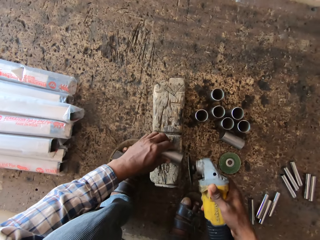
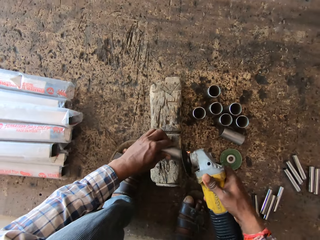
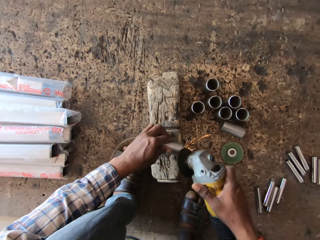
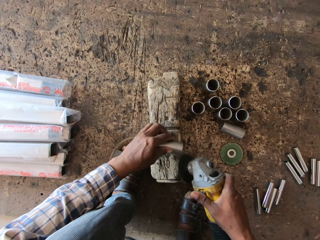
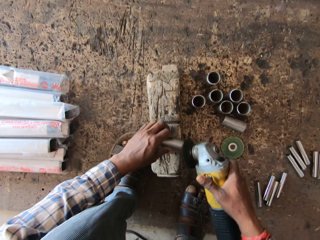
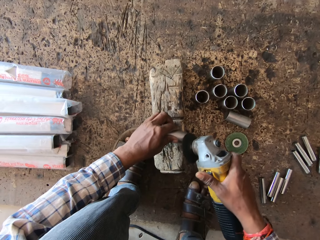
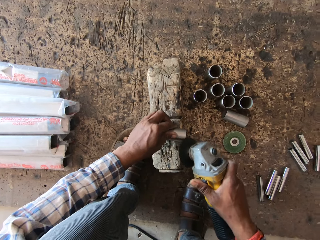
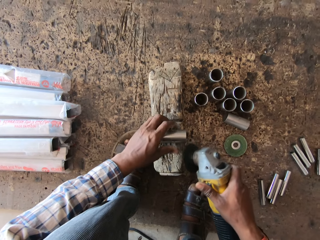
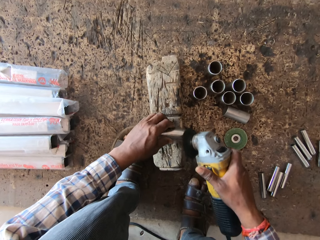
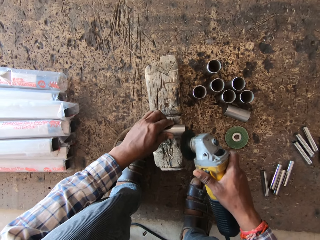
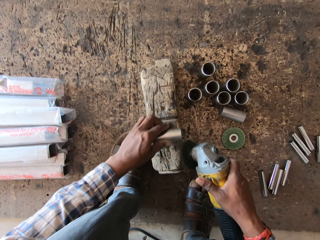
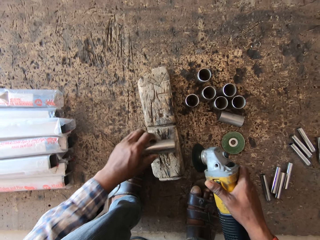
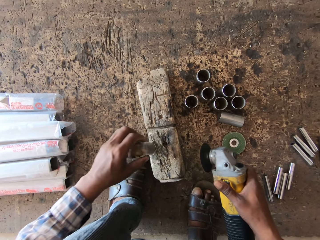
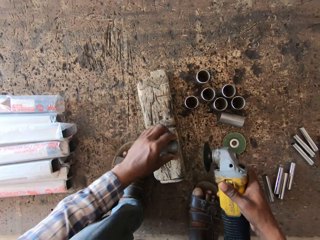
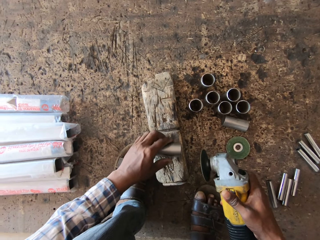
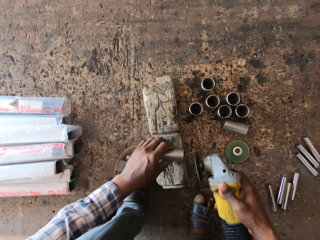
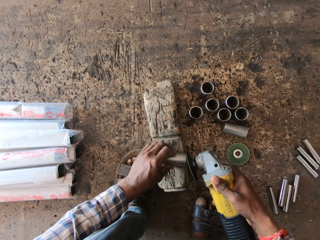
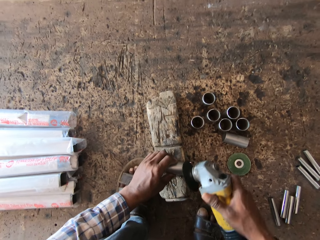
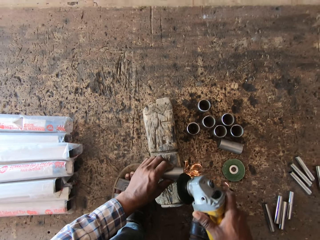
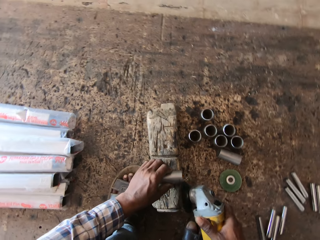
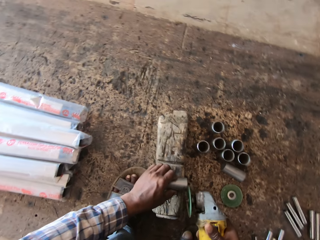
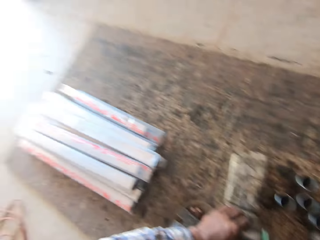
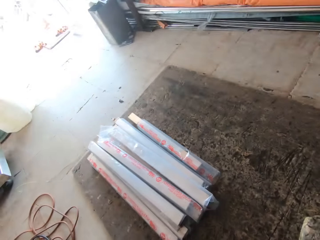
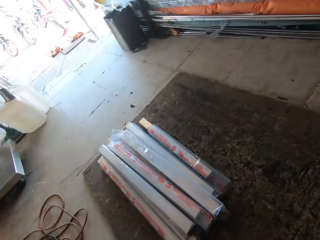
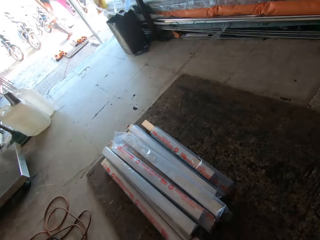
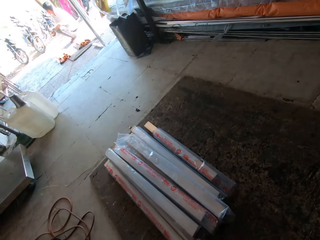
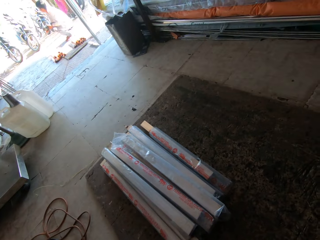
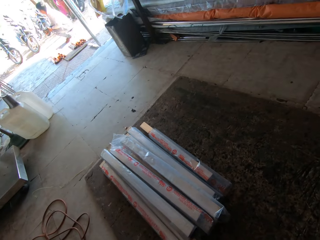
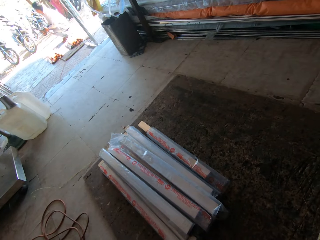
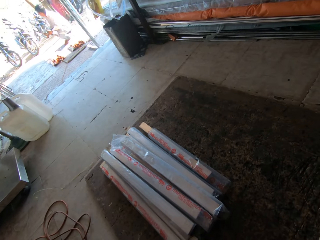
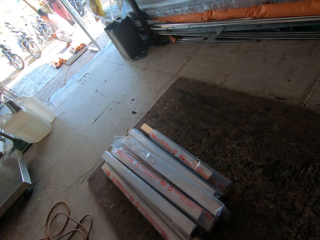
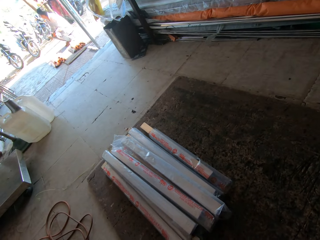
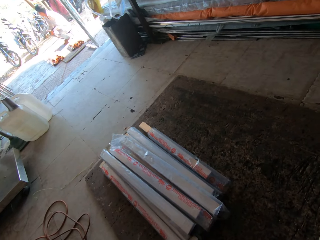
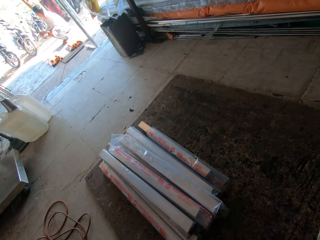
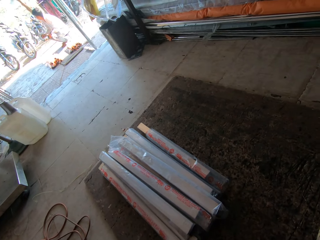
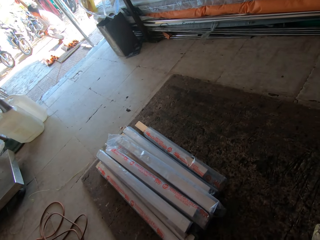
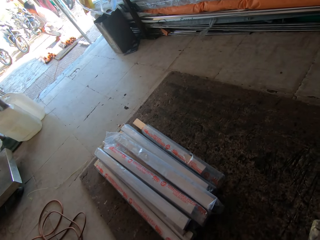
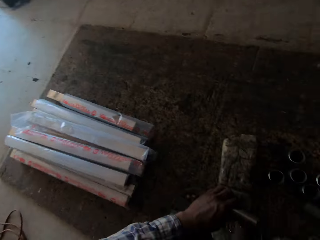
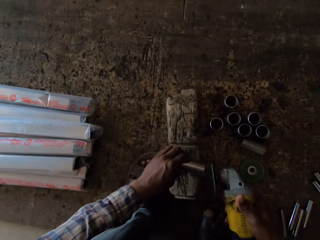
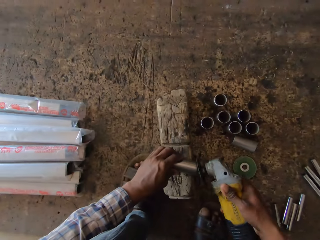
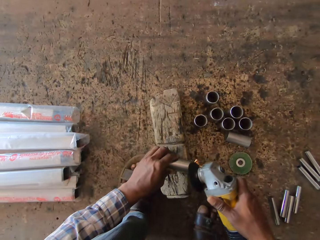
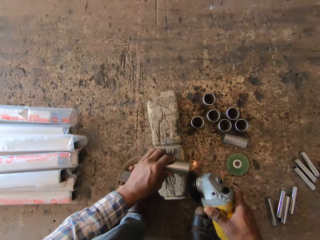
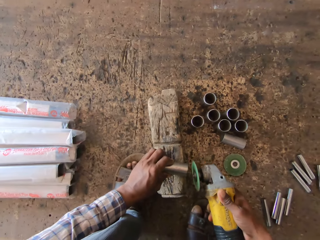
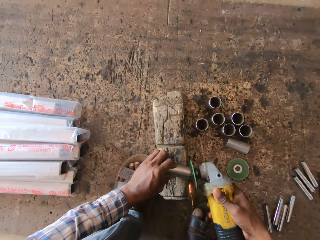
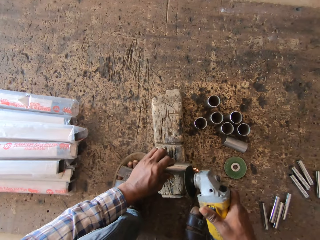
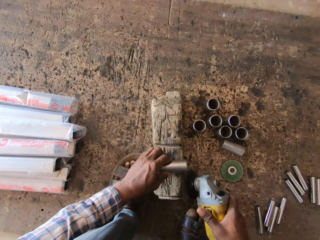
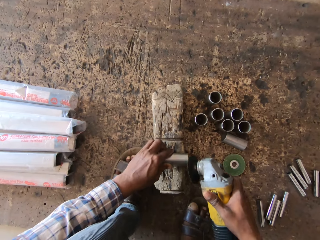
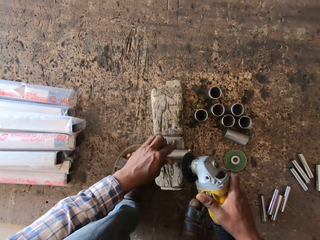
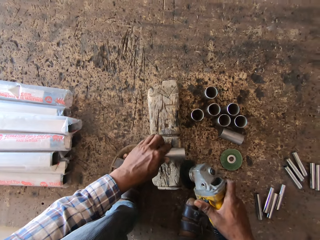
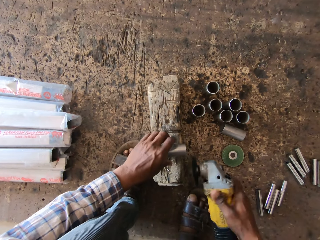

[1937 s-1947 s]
The camera wearer turns the metal on the piece of wood with his left hand. He sharpens the metal in his left hand on the piece of wood with the circular saw blade in his right hand. He looks around.

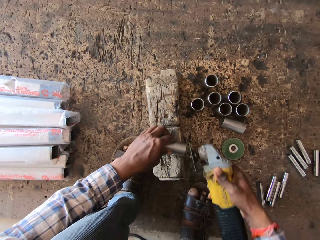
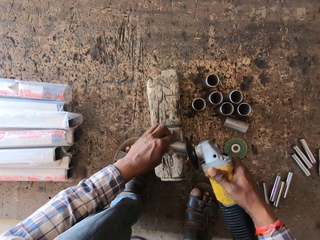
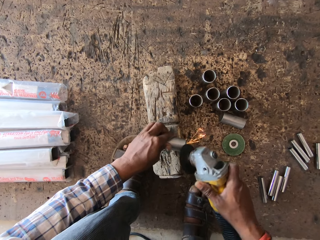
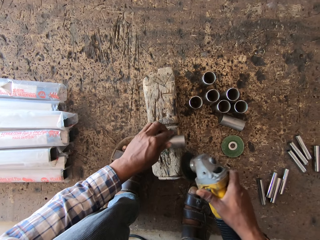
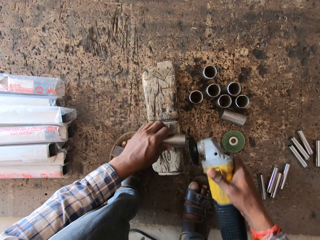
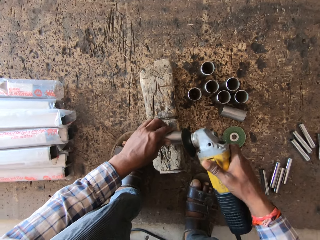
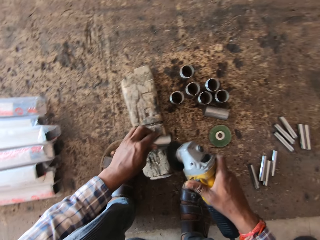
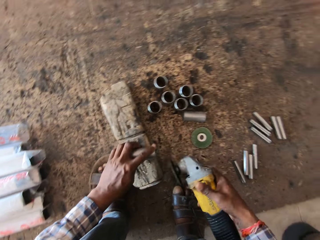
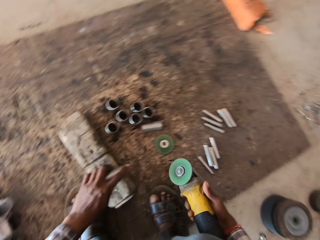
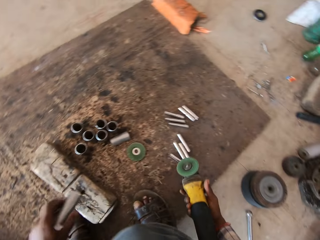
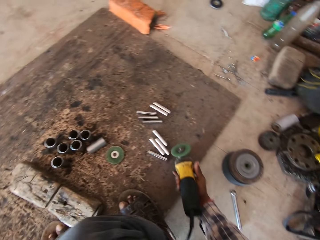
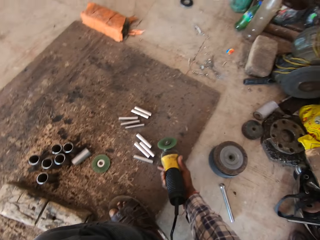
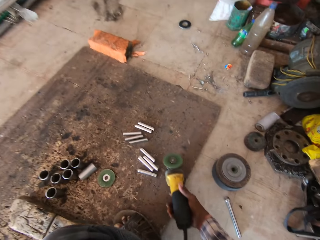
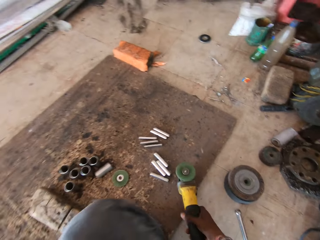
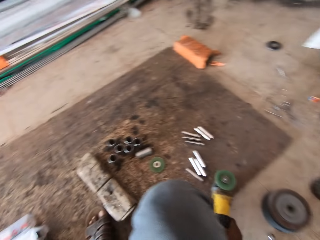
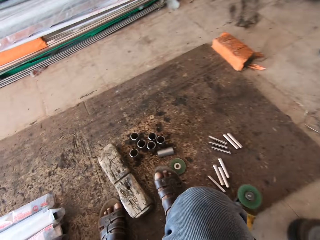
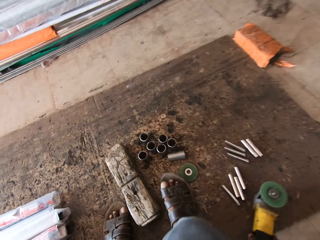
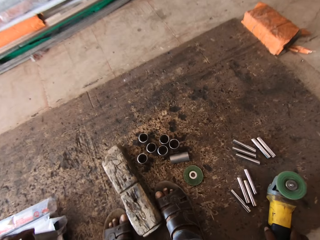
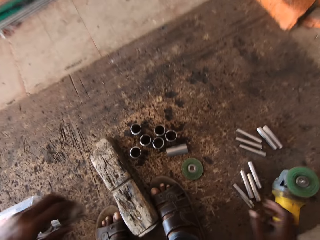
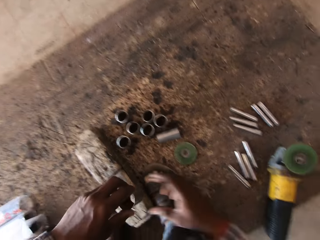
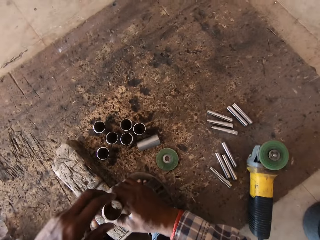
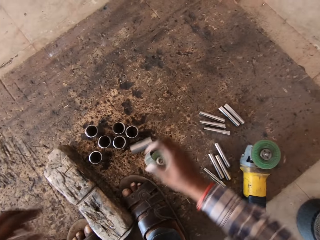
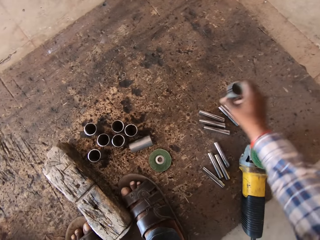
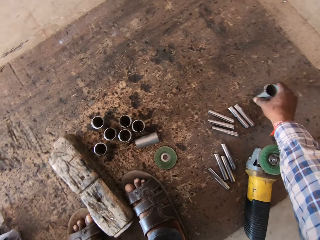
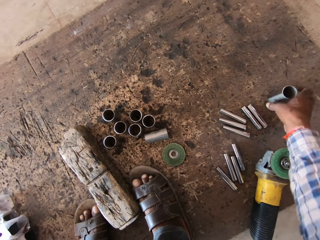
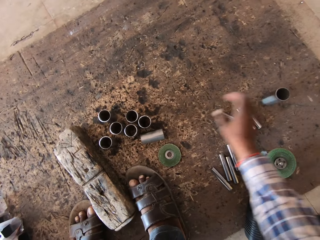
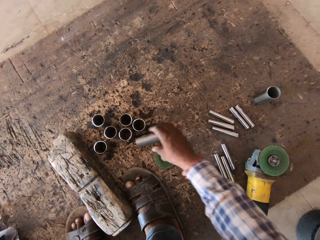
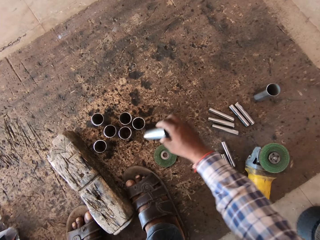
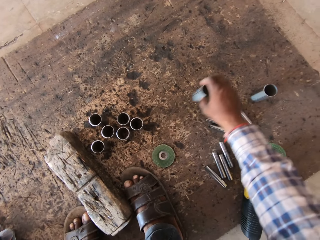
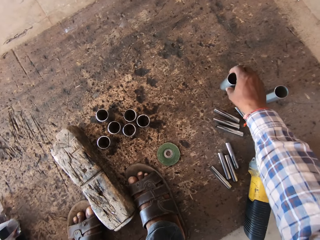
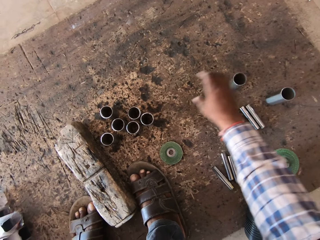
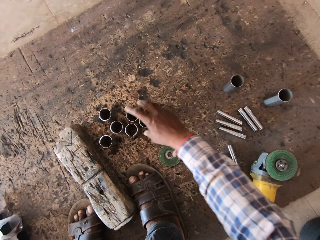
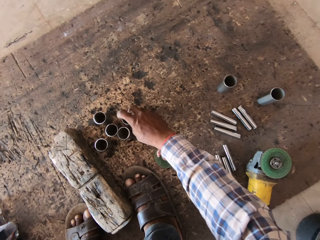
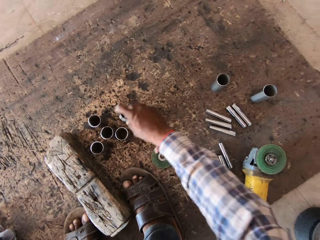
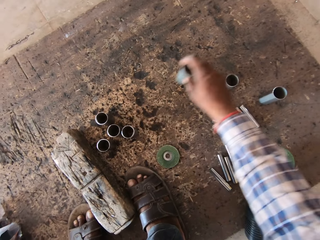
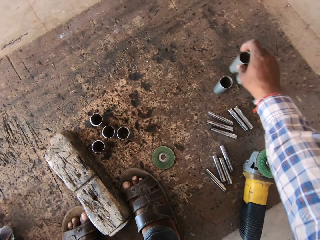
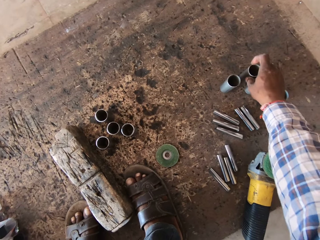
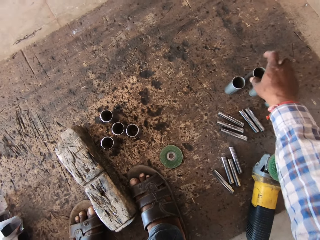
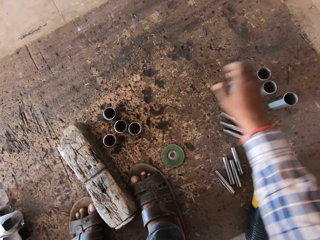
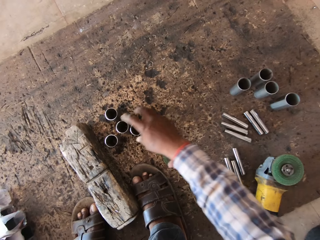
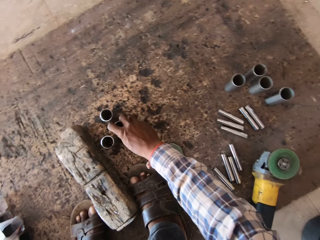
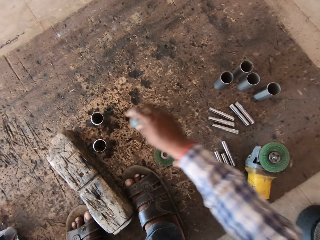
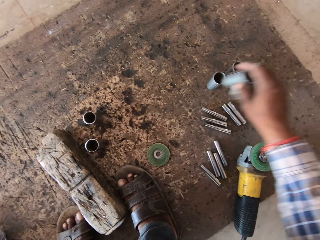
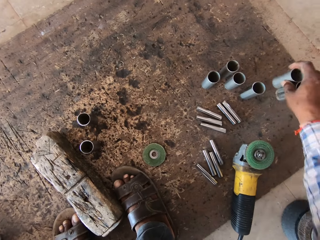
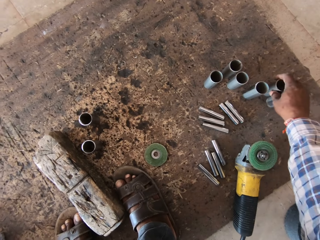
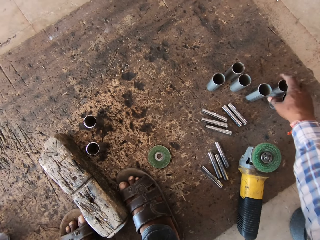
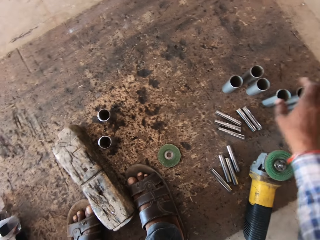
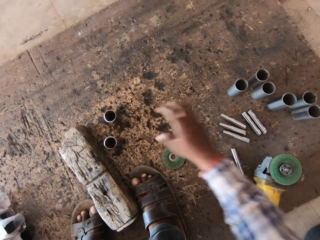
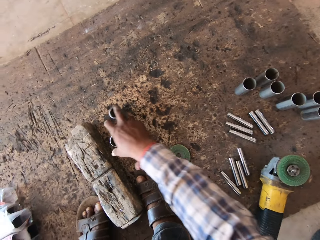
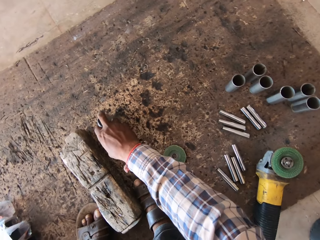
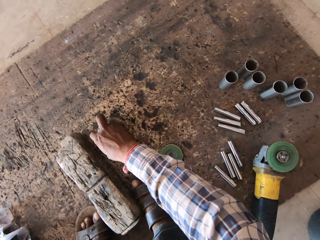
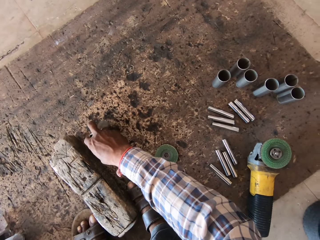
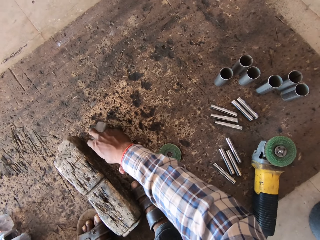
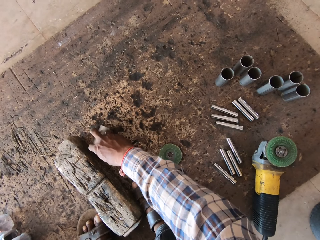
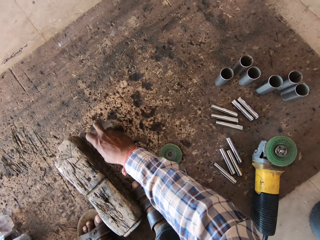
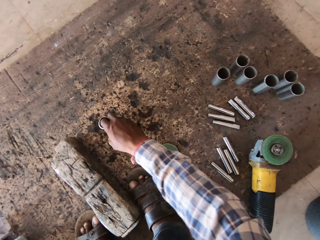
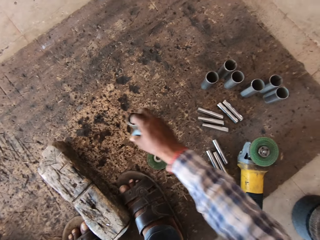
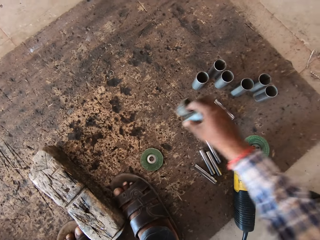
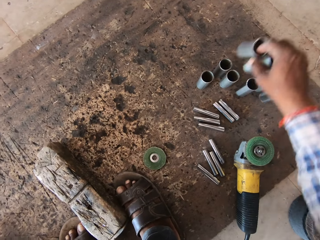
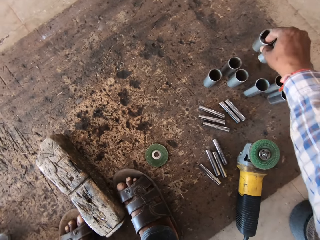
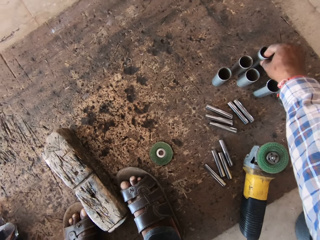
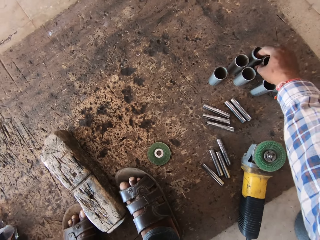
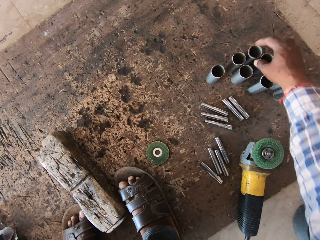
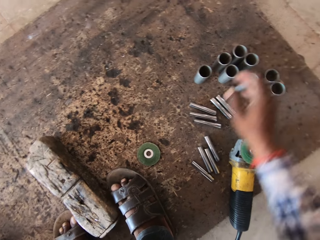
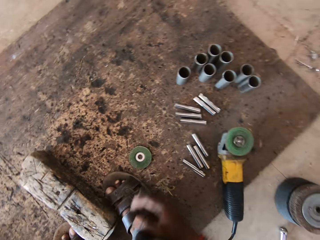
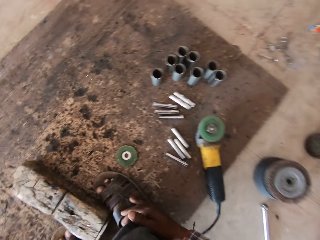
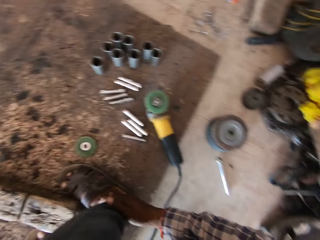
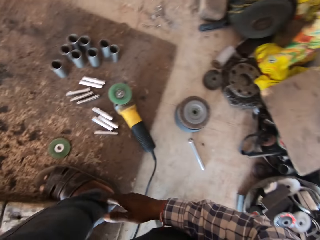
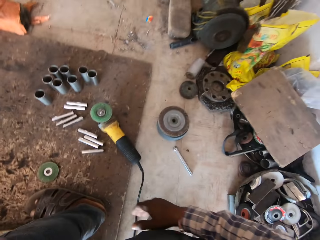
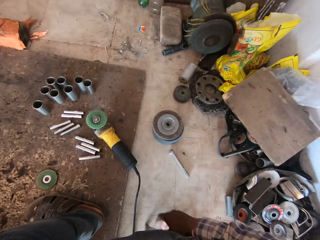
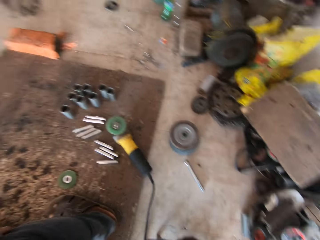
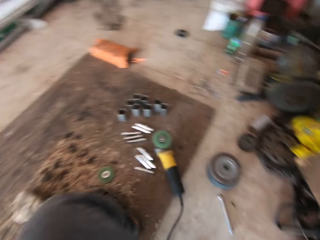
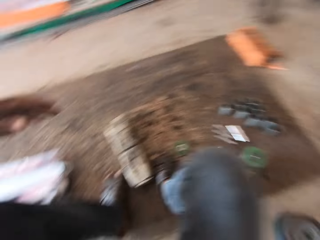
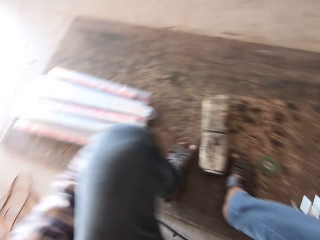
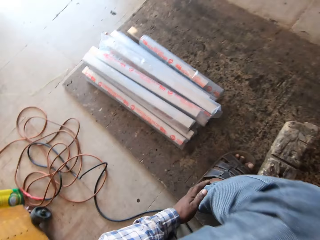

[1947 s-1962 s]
The camera wearer drops the circular saw blade on the floor with his right hand. He passes the metal from his left hand to his right hand. He drops the metal on the floor with his right hand. He picks a metal from the floor with his right hand. He drops the metal on the floor with his right hand. He picks a metal from the floor with his right hand. He drops the metal on the floor with his right hand. He picks a metal from the floor with his right hand. He drops the metal on the floor with his right hand. He picks a metal from the floor with his right hand. He drops the metal on the floor with his right hand. He rubs his right leg with his right hand.
